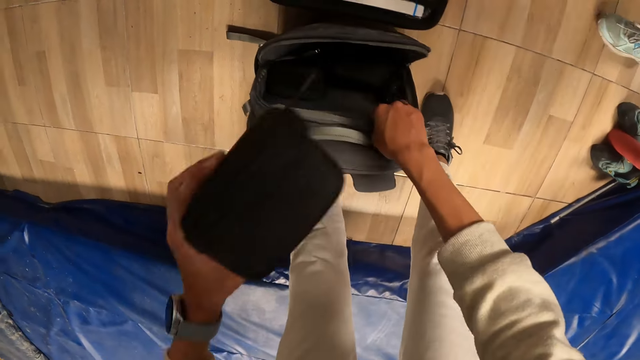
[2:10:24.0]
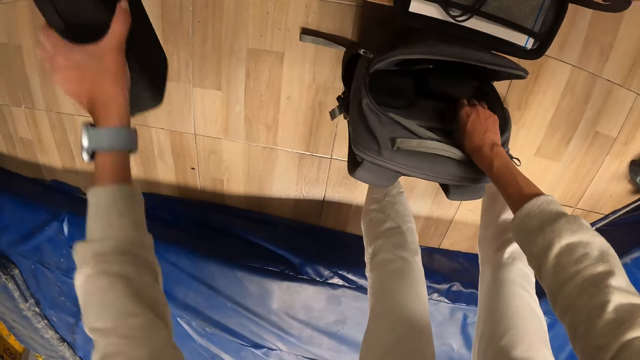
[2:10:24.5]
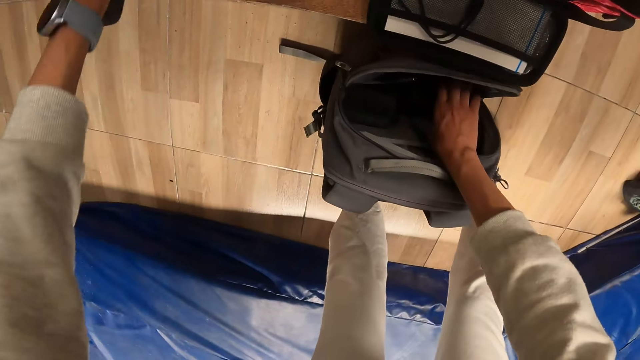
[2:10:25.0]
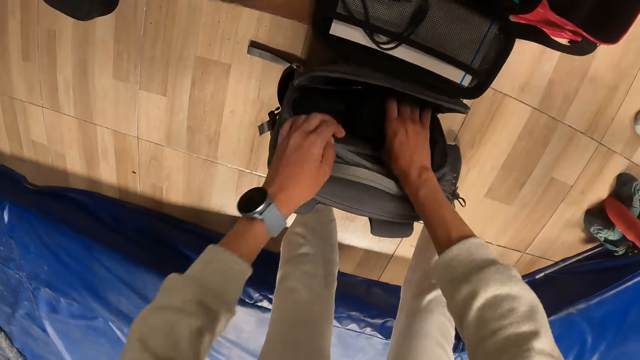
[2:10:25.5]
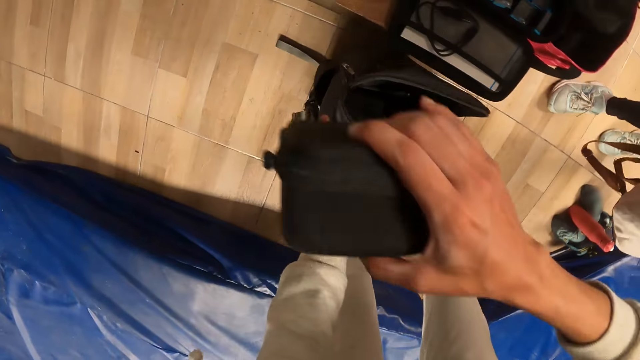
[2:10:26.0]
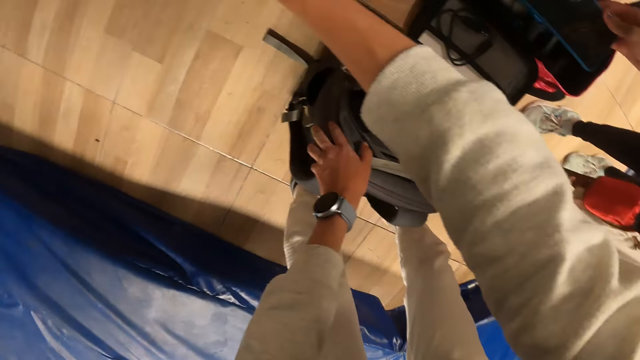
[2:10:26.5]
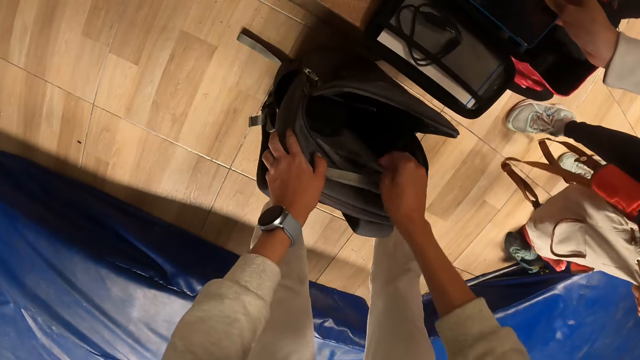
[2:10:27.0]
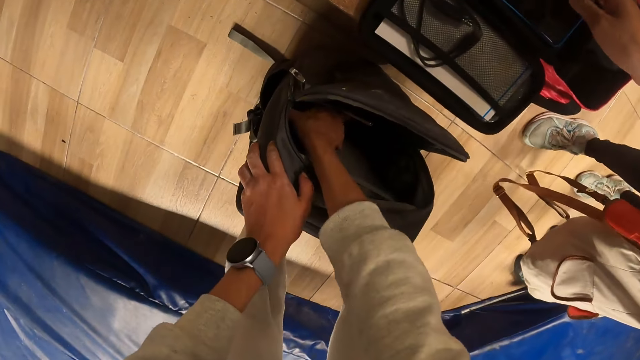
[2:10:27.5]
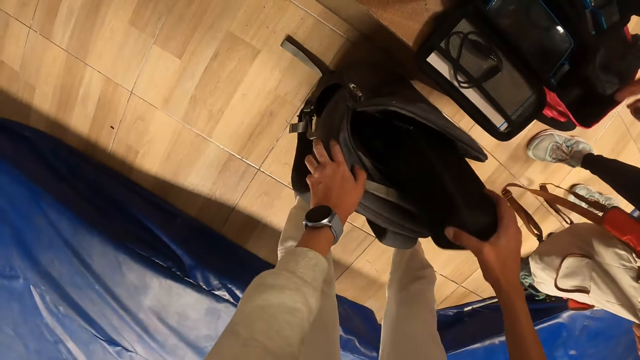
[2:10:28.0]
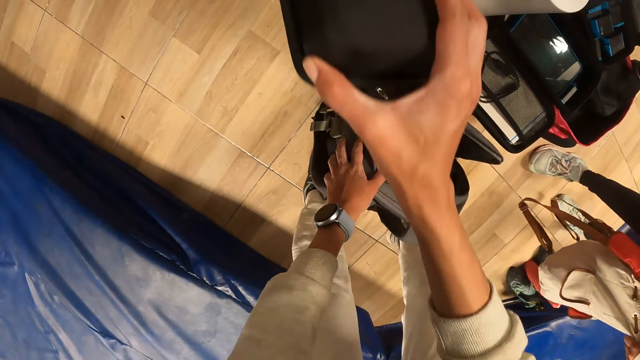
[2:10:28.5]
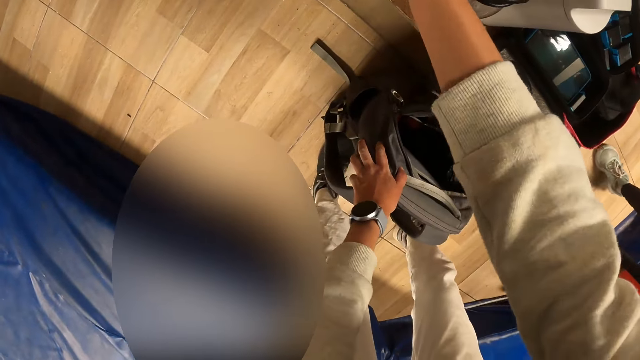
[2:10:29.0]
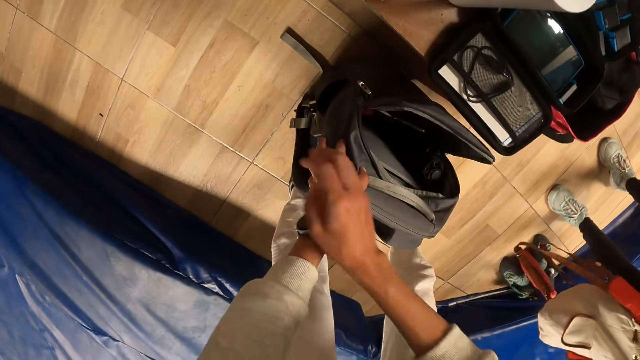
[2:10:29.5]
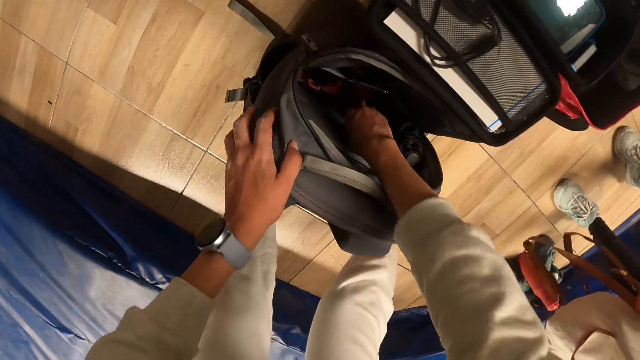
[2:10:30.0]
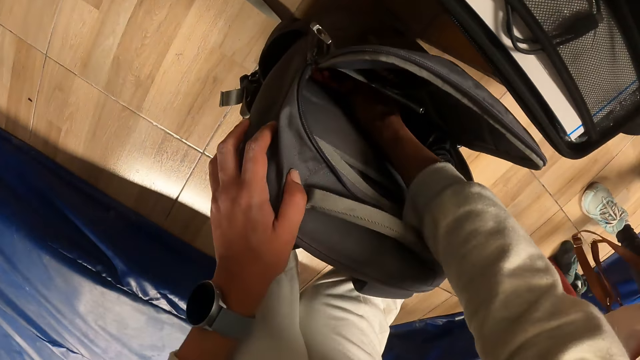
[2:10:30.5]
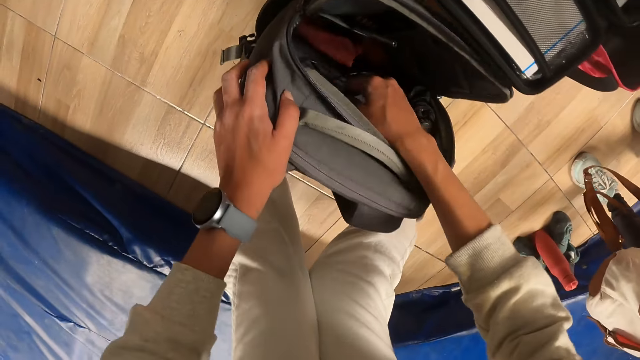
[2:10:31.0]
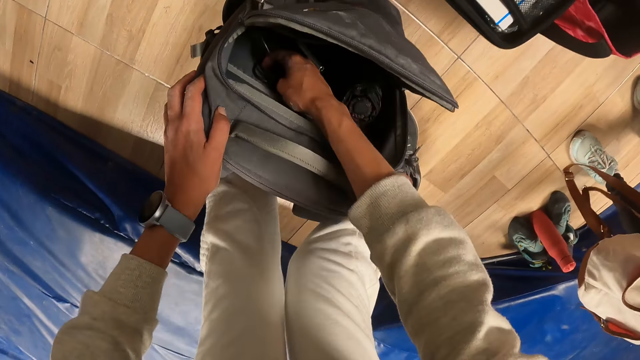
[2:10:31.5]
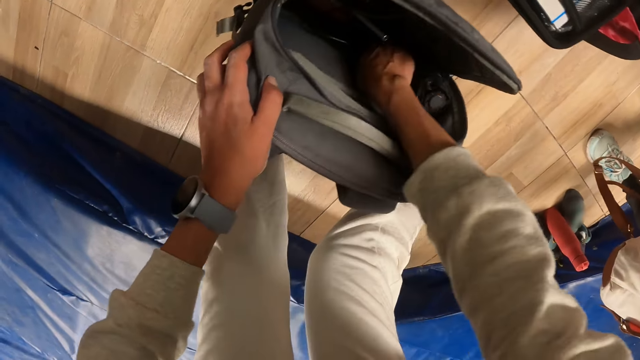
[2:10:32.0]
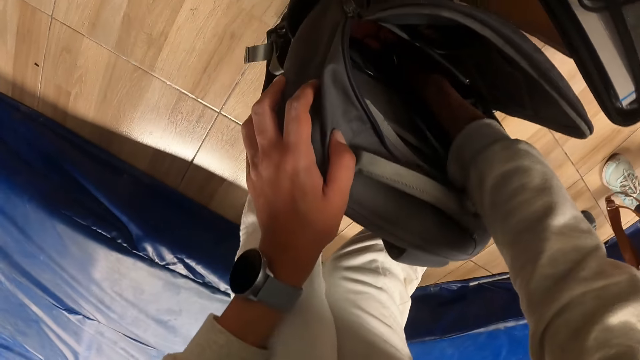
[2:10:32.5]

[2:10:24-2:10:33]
The camera wearer stretches the tech case or camera bag towards the bench with his left hand. He drops the camera bag on the table. He removes a tech case from the bag with his left hand. He stretches the tech case towards the bench. He drops the camera bag on the table. He removes a tech case from the bag with his right hand. He stretches the tech case towards the bench with his right hand. He drops the camera bag on the table.

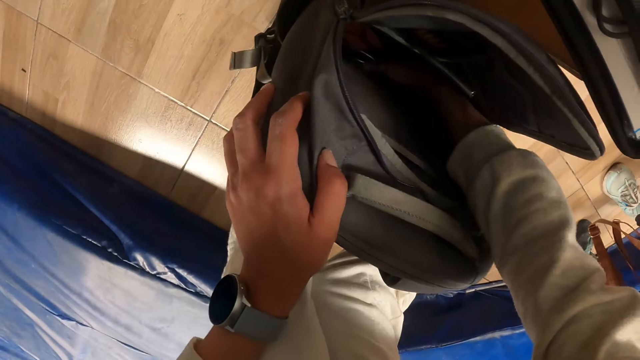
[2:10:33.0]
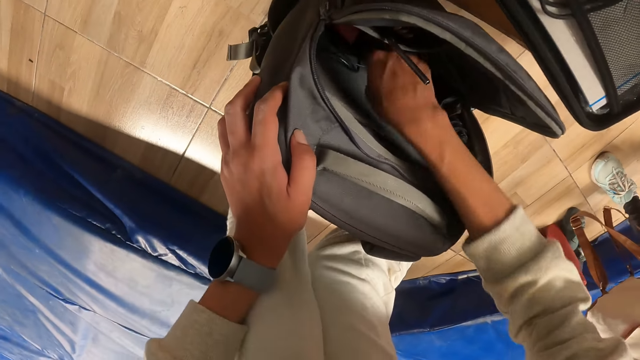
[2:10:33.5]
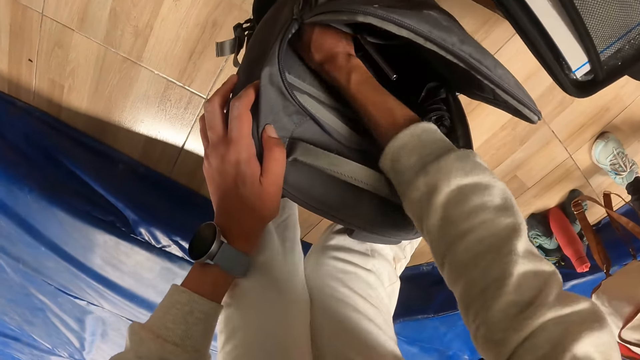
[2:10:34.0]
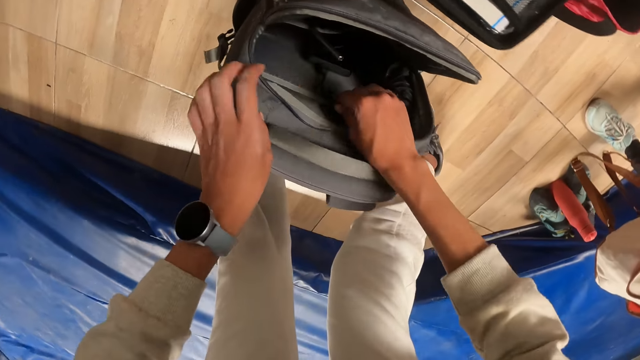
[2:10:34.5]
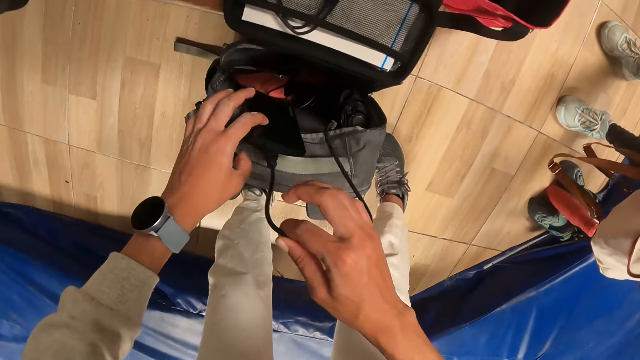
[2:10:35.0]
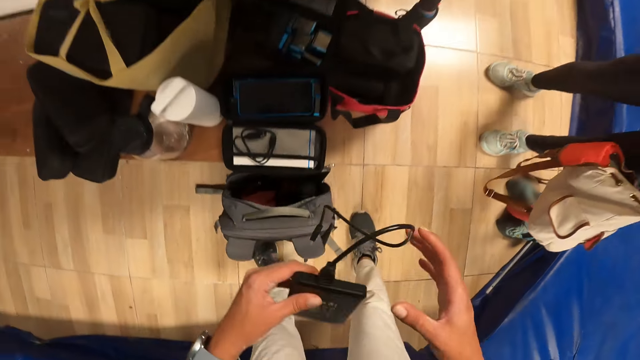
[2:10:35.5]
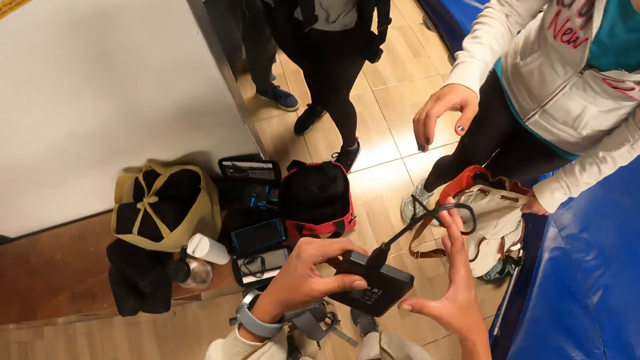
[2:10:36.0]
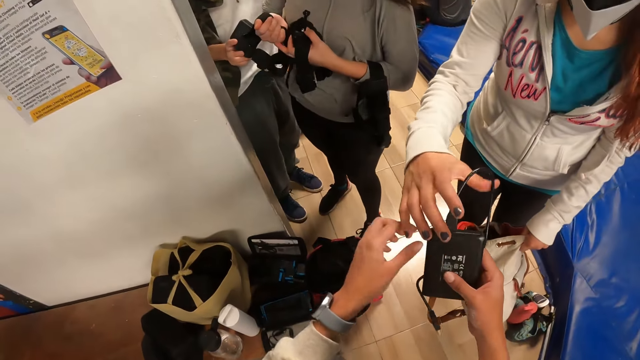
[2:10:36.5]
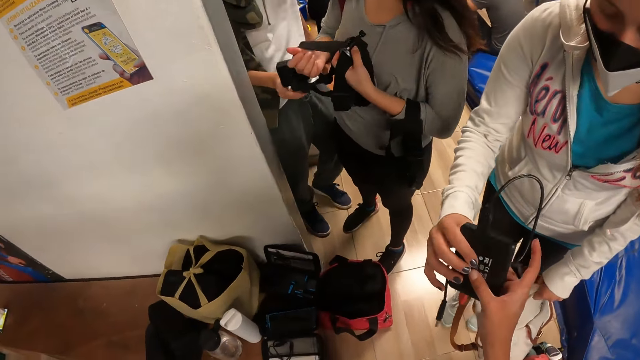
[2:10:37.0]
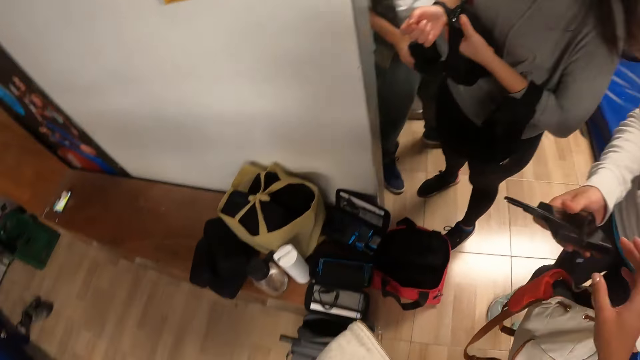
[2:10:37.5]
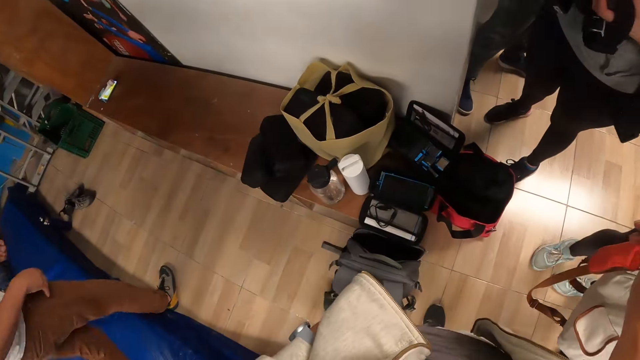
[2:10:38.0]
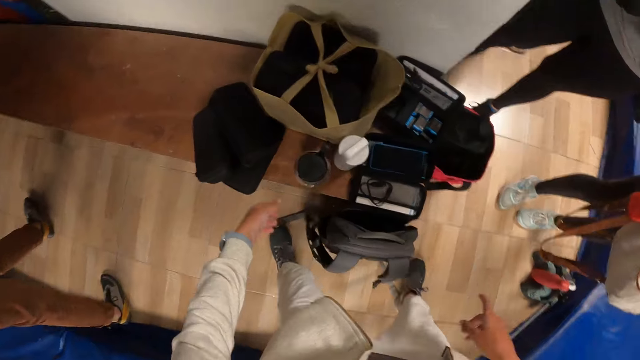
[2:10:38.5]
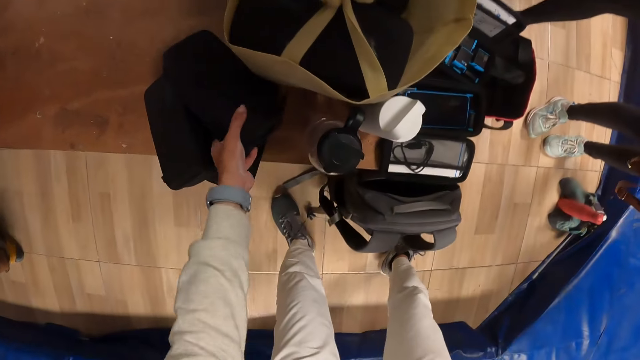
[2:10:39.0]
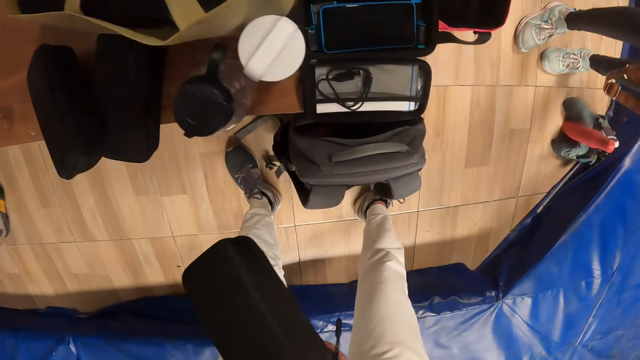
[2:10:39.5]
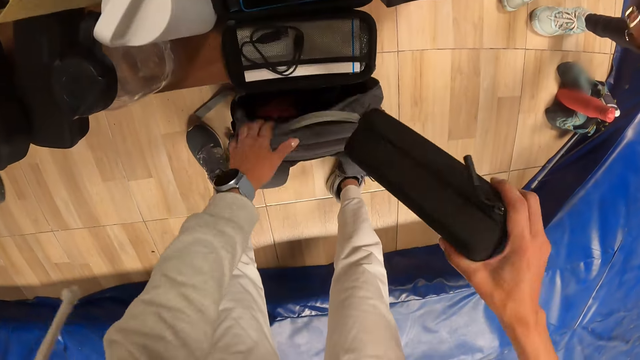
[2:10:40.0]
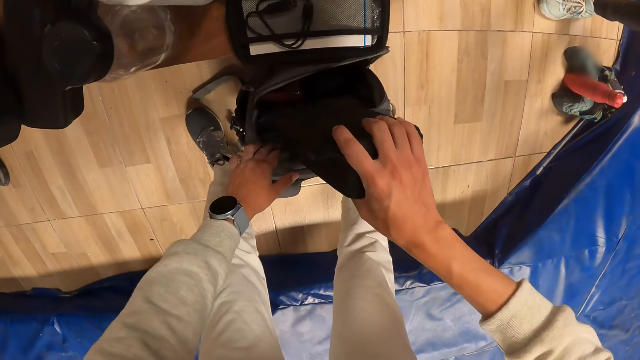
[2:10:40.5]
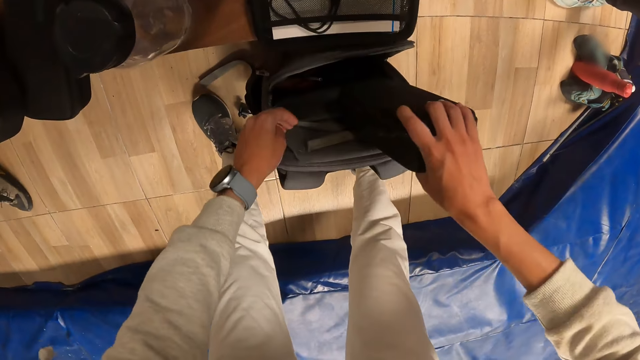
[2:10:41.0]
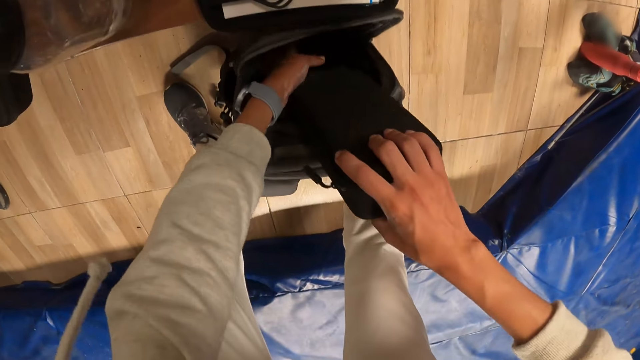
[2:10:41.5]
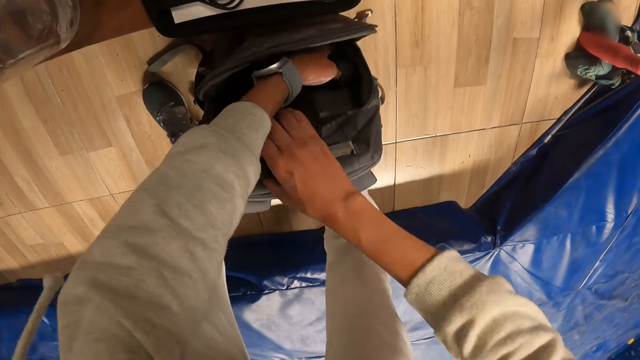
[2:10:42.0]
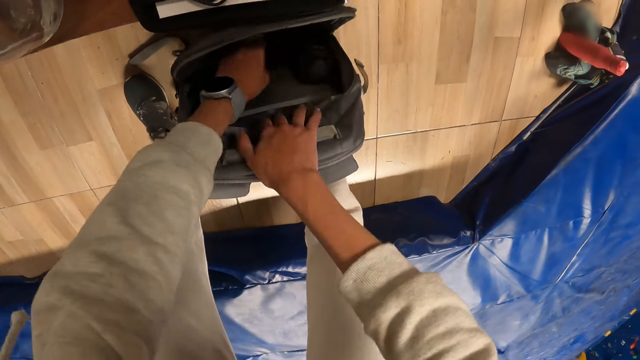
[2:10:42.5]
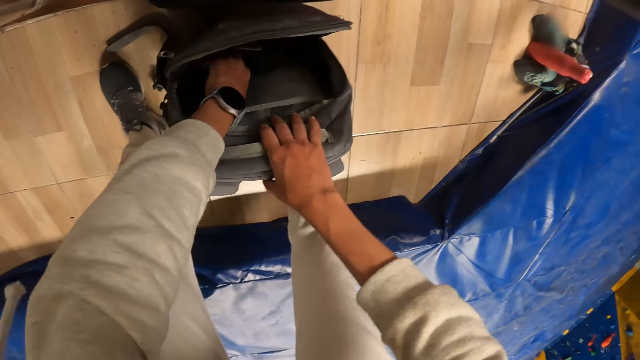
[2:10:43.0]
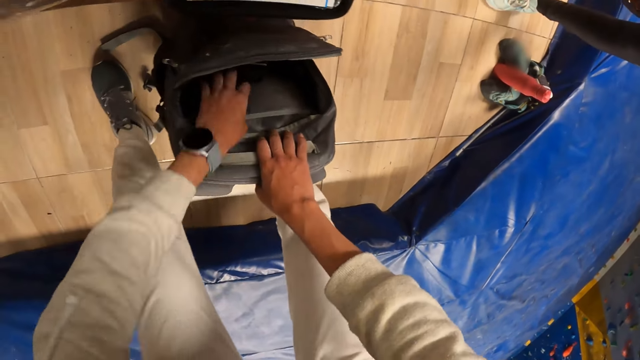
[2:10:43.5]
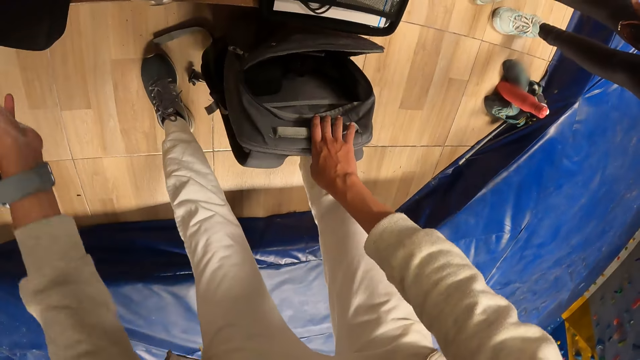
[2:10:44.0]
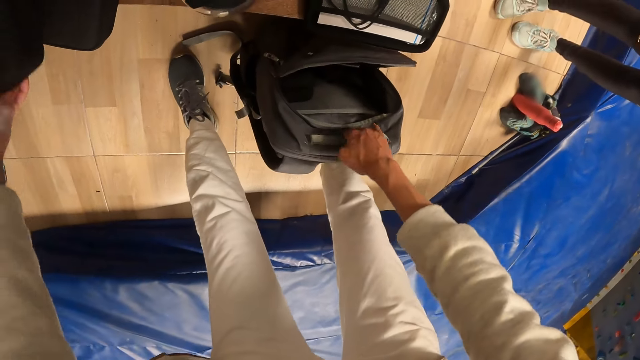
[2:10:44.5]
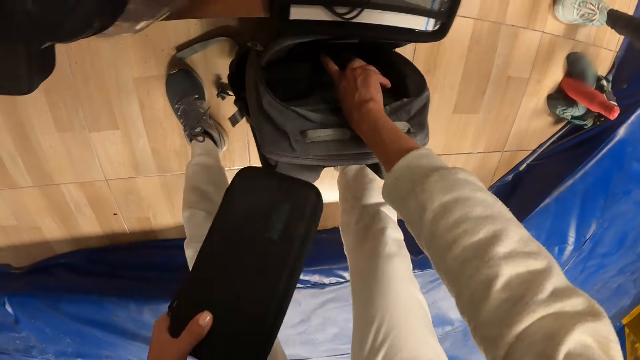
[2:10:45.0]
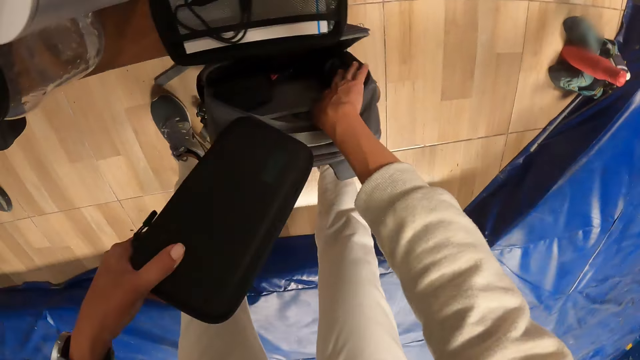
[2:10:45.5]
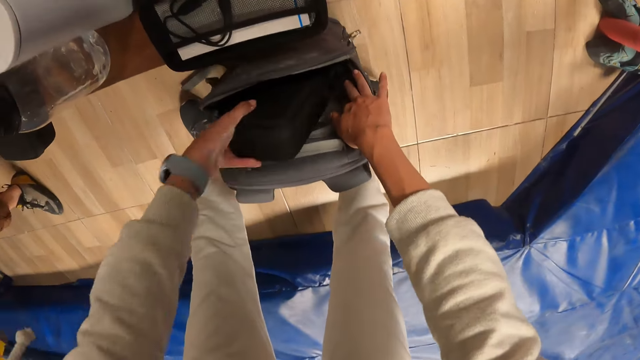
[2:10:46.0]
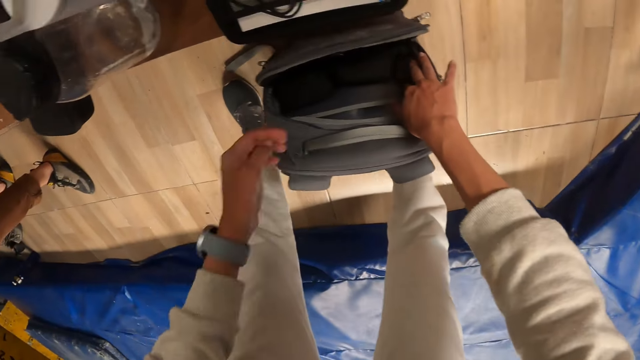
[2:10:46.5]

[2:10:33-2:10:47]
The camera wearer picks up a hard drive or power bank from the bag with both hands. The woman collects the hard drive from the camera wearer's right hand with her right hand. The camera wearer hands the power bank to the woman. He picks up the tech case from the bench with his left hand. He passes the tech case to his left hand. He holds the bag with his left hand. He puts the tech case into the bag with his right hand. He picks up the tech case from the bench with his left hand. He puts the pouch in his left hand in the pouch.
